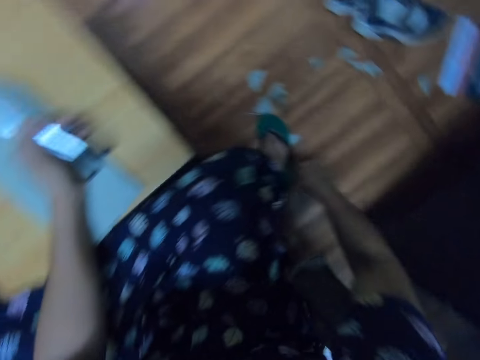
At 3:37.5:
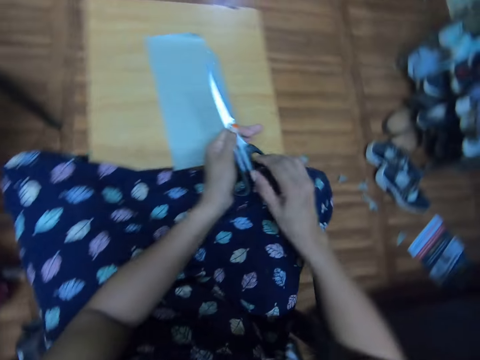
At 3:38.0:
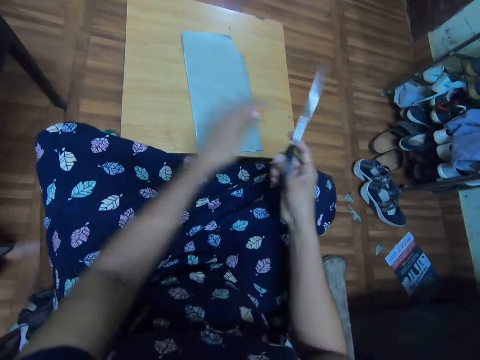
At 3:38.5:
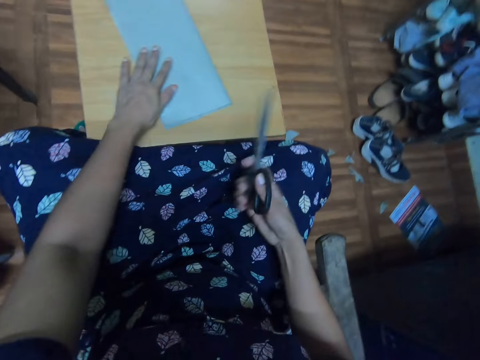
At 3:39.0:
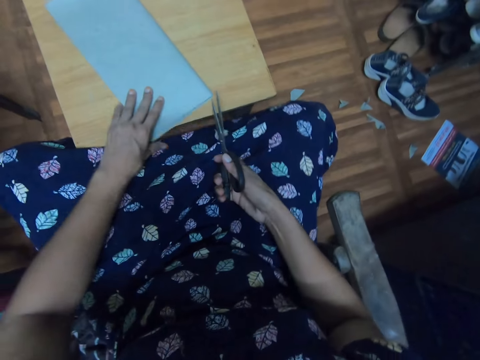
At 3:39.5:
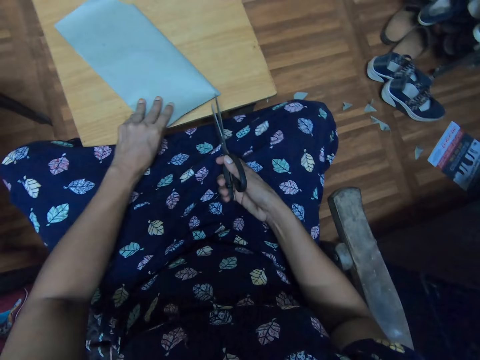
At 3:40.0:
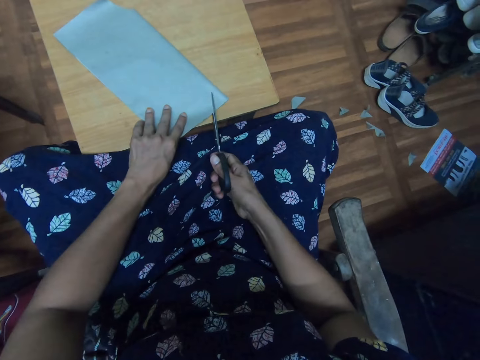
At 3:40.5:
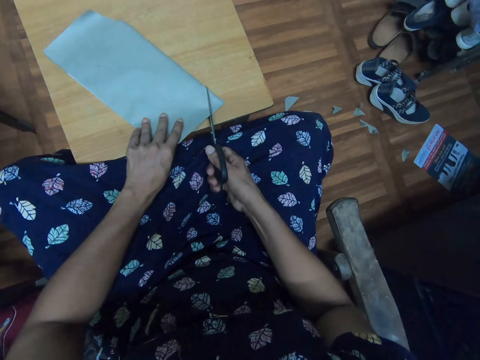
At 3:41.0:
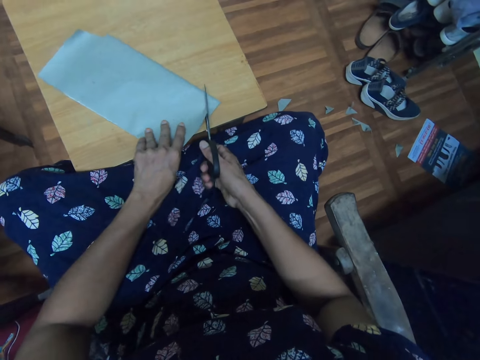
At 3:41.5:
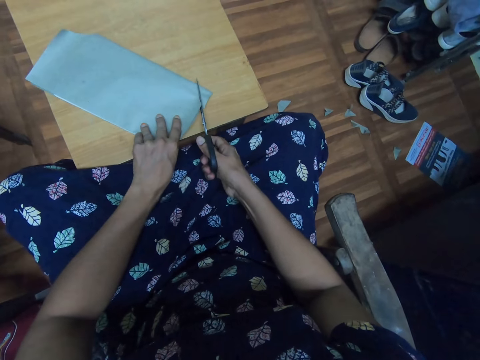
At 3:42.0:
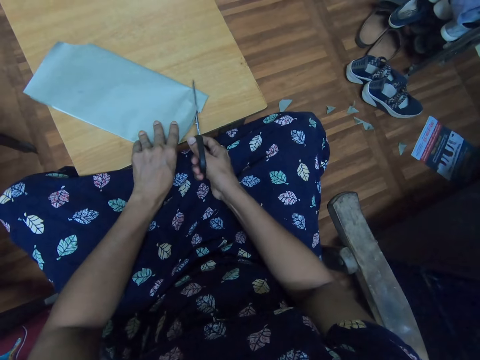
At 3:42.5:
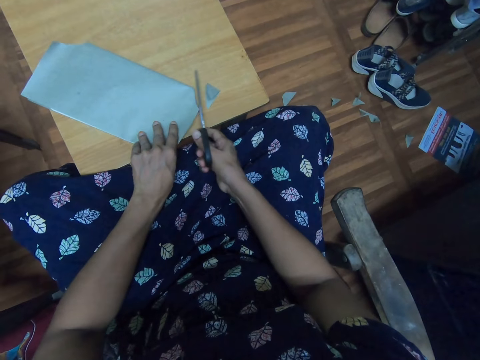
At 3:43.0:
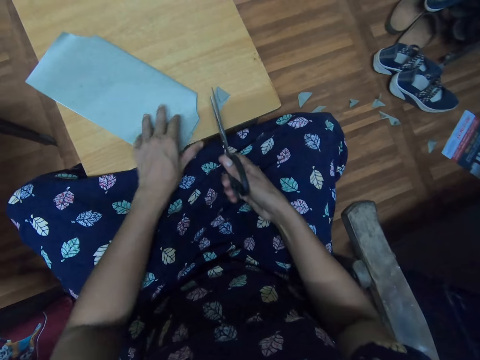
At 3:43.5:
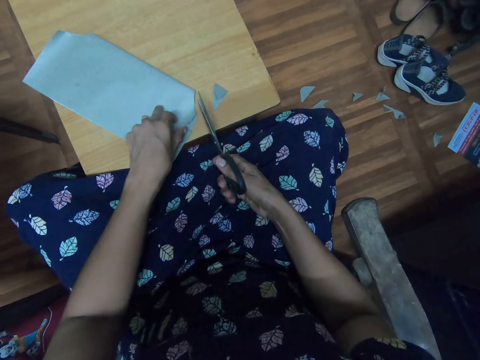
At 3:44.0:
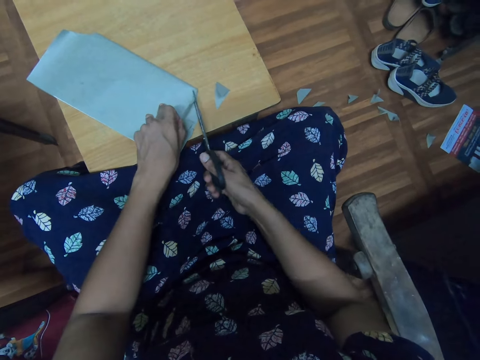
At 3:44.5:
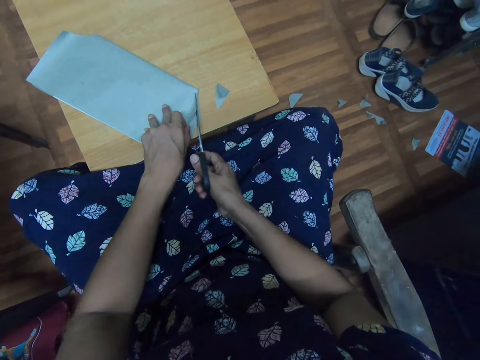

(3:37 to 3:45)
The camera wearer rubs their legs with a hand. They stare around. They pick a pair of scissors in the left hand with the right hand. They hold the scissors. They nip the book on the table with the left hand. They touch the book cover. They cut the corner of the cover paper with the pair of scissors.

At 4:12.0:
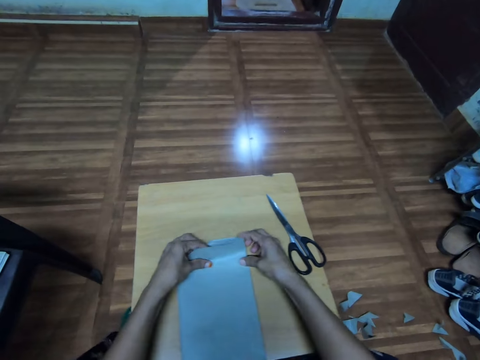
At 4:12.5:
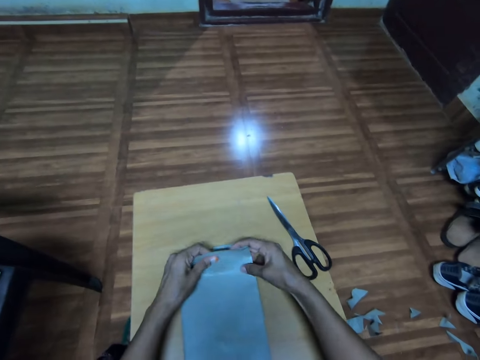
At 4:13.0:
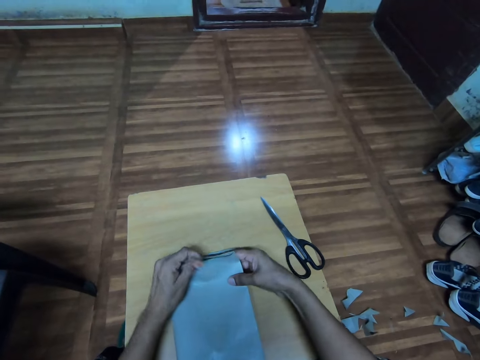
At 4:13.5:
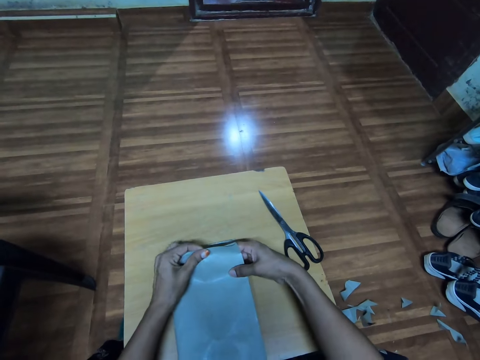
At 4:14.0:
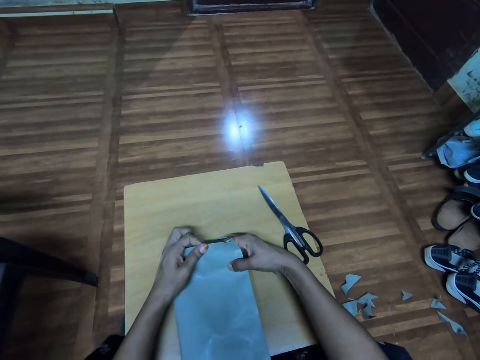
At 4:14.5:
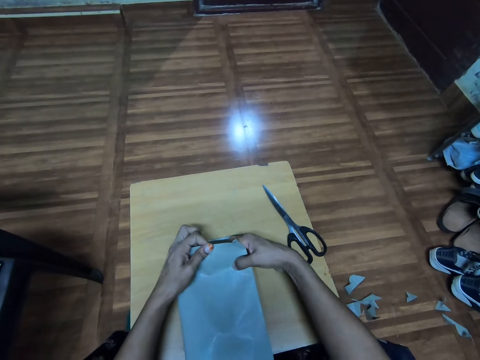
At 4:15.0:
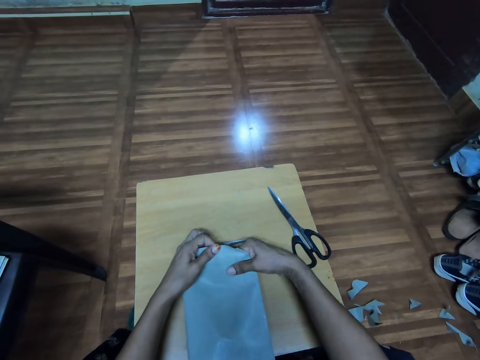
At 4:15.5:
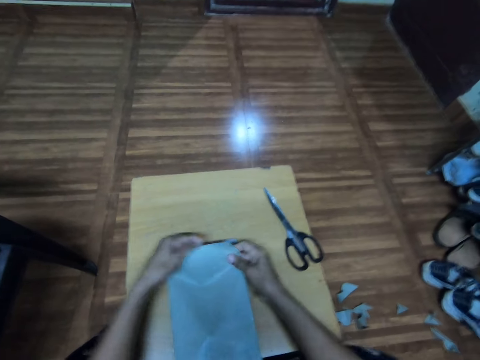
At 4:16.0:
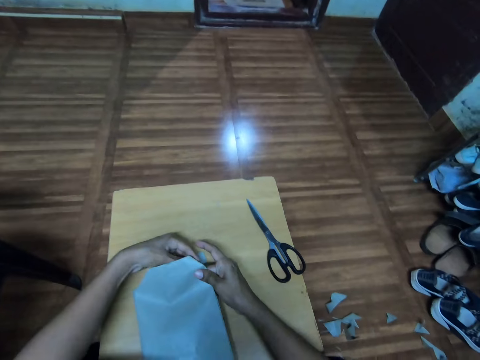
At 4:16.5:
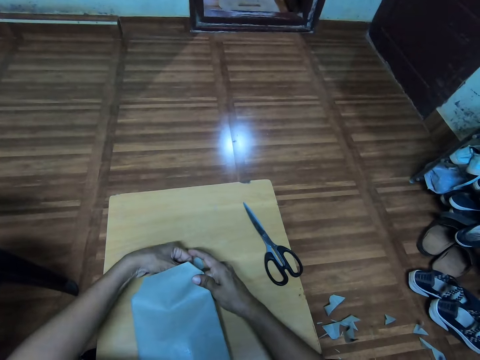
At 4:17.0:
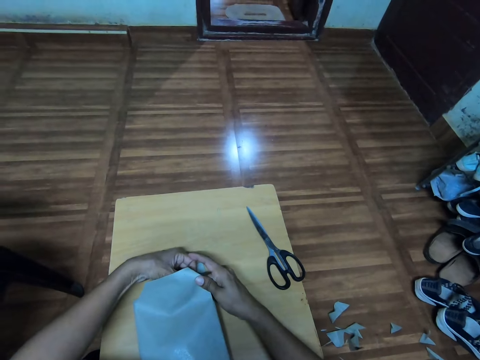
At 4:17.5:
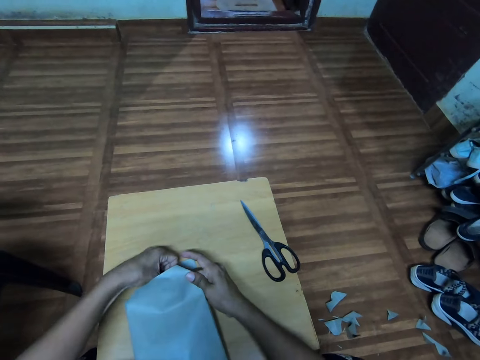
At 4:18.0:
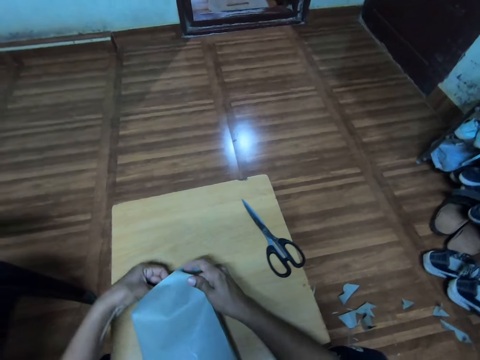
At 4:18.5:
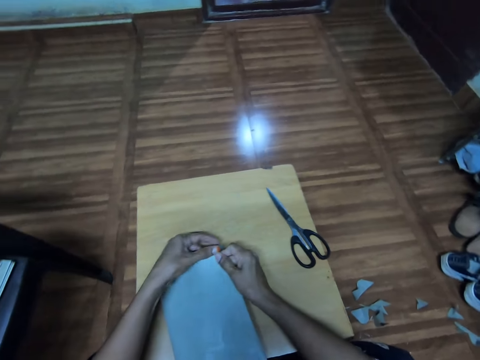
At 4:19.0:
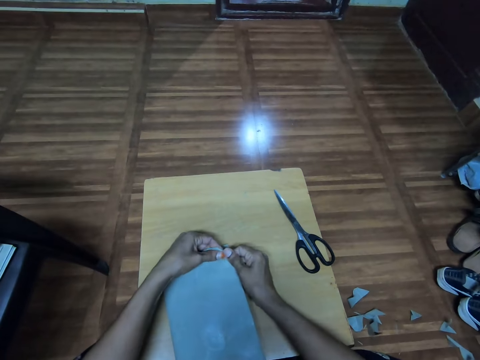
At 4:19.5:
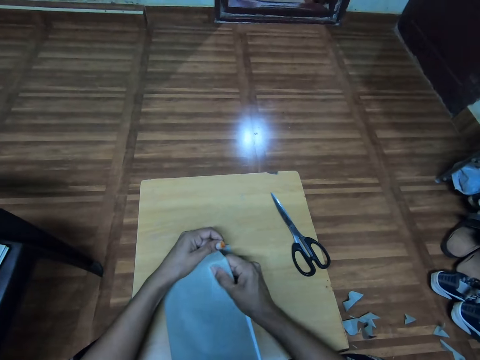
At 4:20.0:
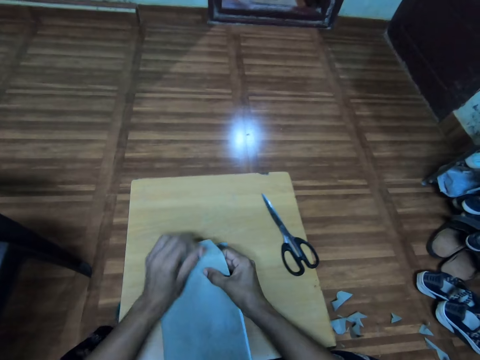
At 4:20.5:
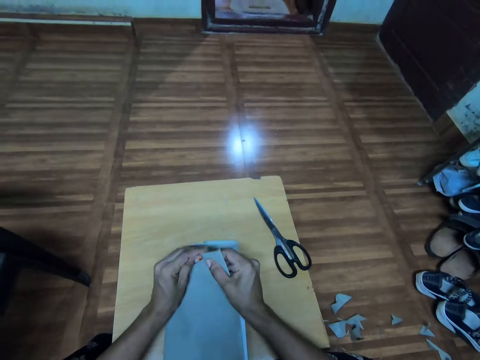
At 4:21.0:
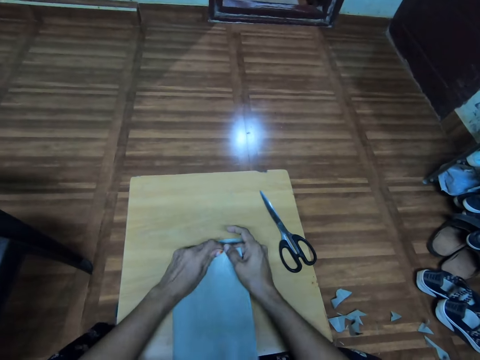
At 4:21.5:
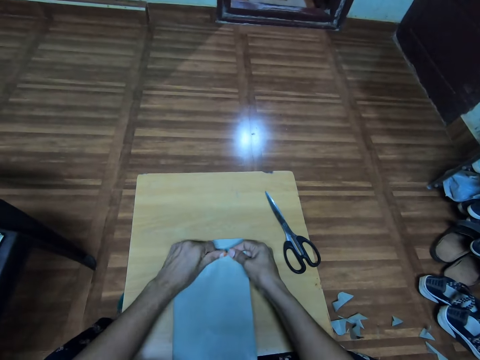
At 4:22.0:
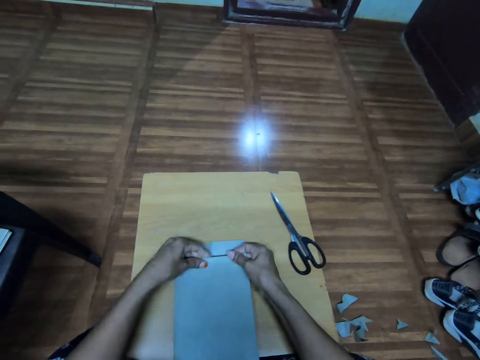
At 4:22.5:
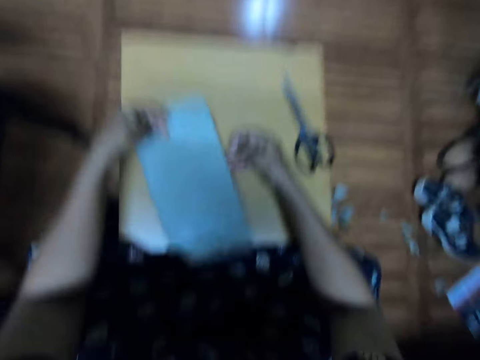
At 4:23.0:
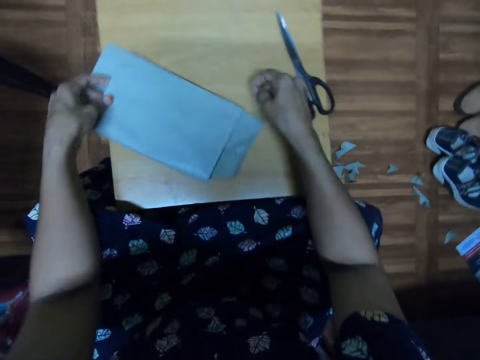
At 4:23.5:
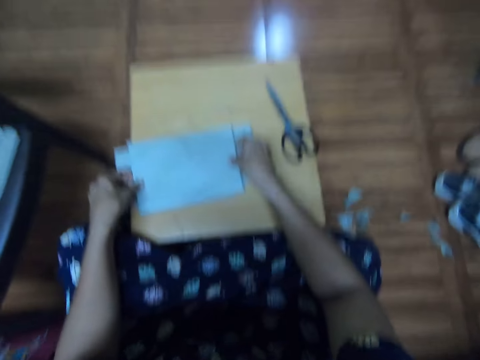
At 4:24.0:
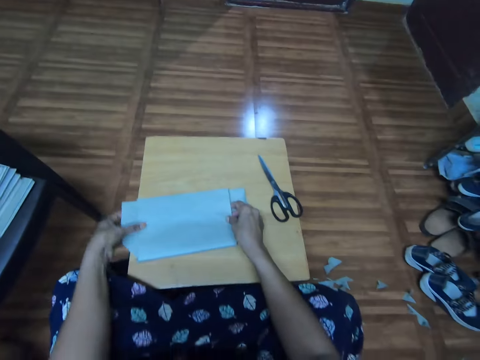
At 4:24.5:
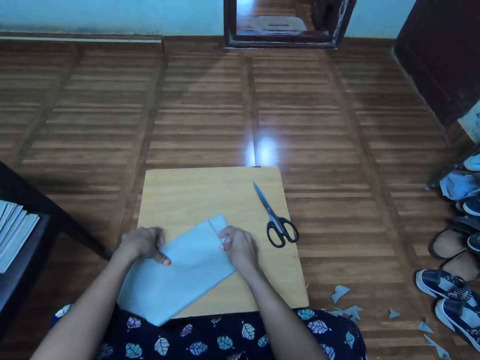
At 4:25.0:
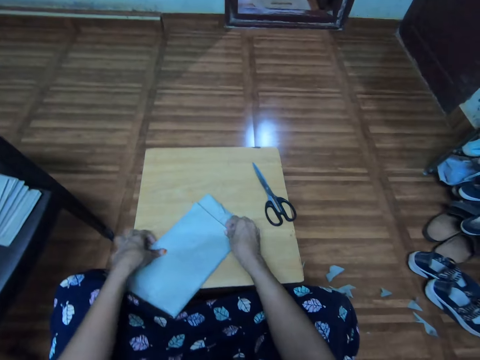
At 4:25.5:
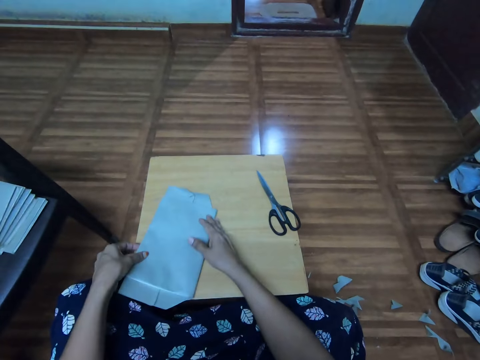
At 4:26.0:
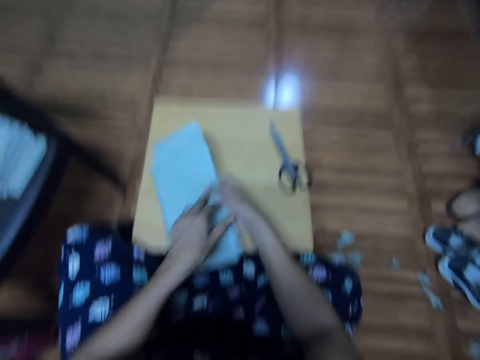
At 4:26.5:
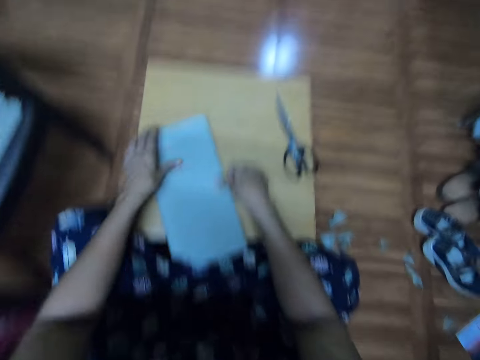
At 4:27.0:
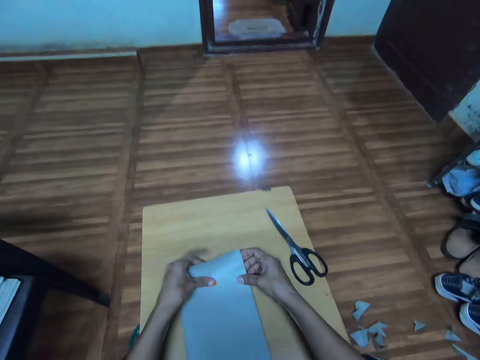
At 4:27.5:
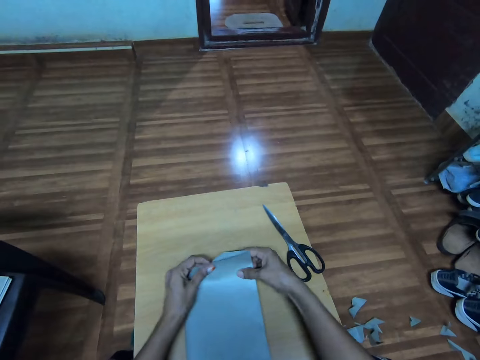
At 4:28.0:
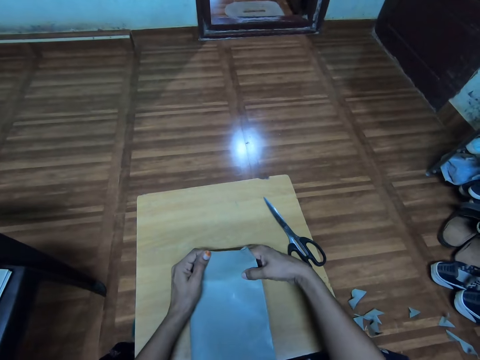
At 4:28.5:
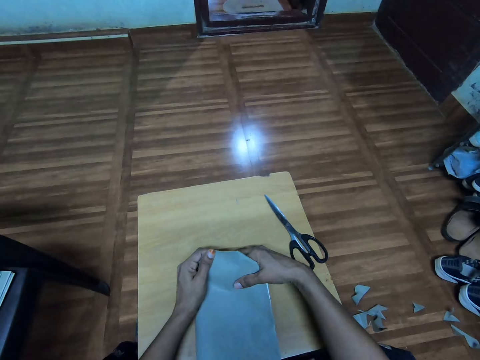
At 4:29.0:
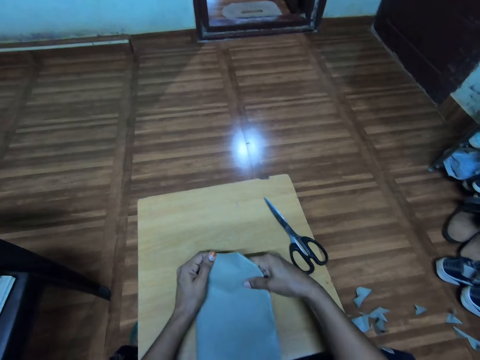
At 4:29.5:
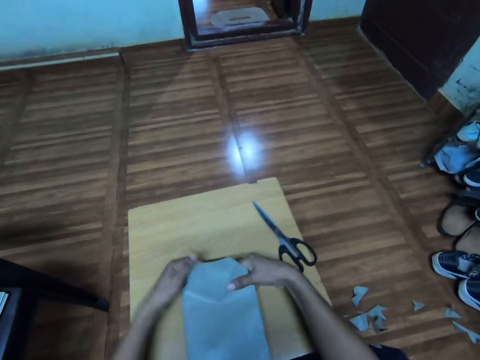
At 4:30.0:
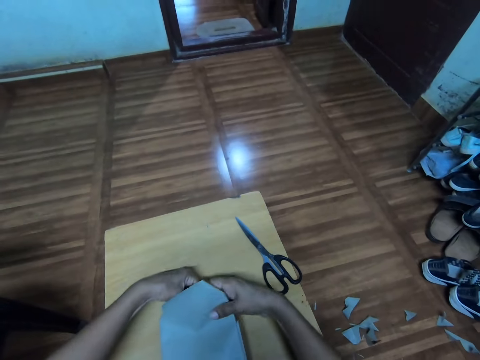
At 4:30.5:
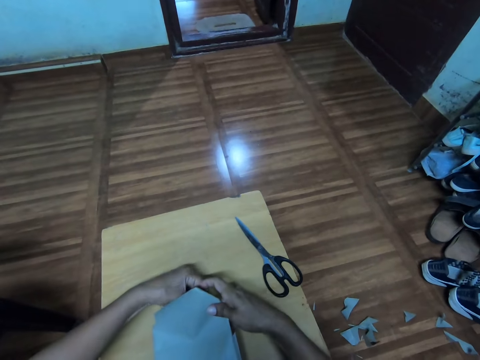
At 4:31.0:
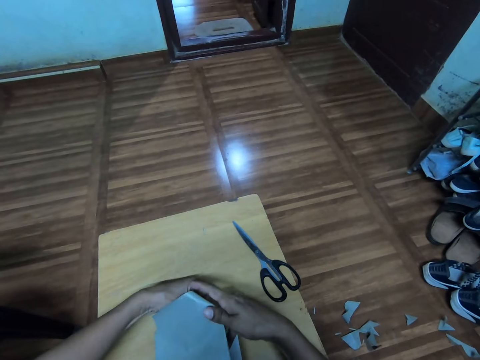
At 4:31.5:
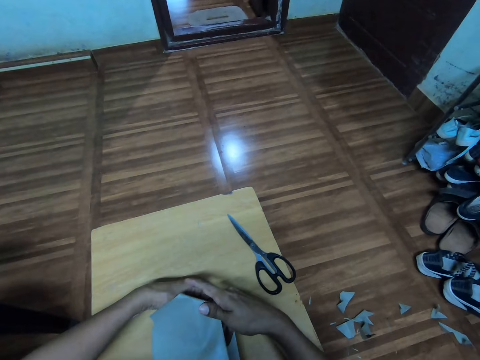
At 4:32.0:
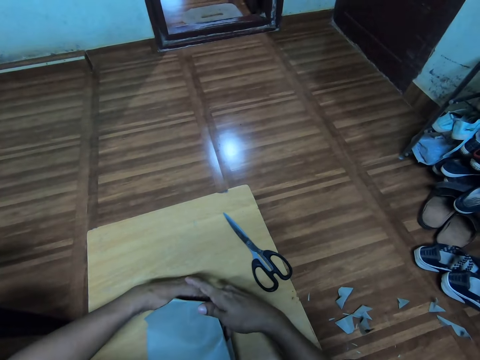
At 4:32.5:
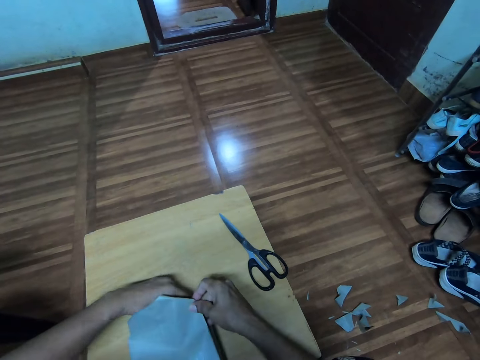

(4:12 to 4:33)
The camera wearer folds the cover paper with both hands. They turn the book on the table with the left hand. They hold the book on the table with both hands. They cover the book. They turn the book on the table with the left hand. They cover the book. They fold the cover paper with both hands.
